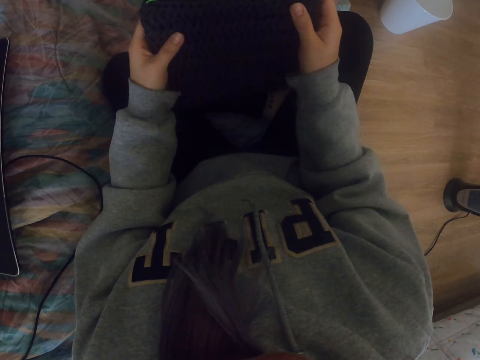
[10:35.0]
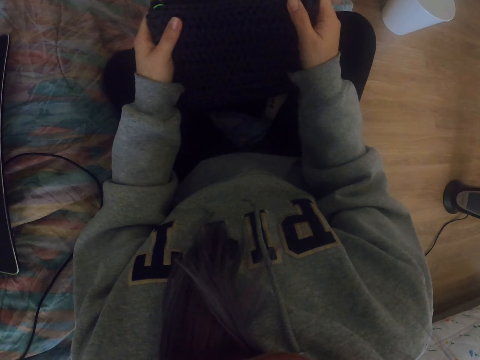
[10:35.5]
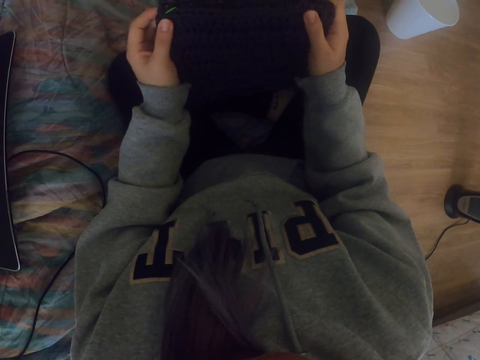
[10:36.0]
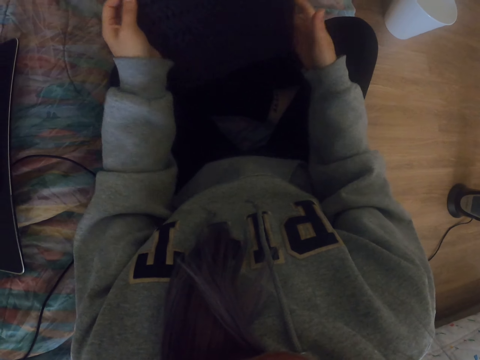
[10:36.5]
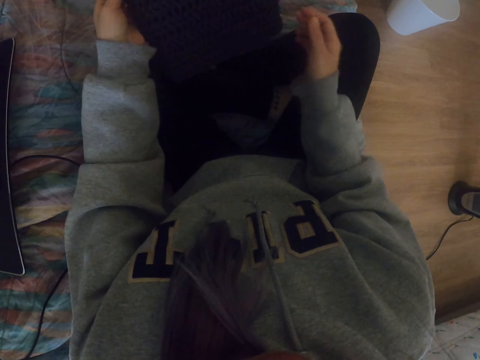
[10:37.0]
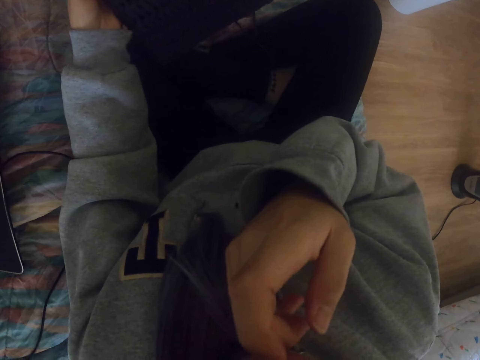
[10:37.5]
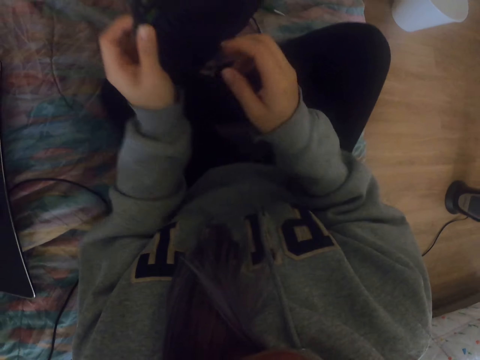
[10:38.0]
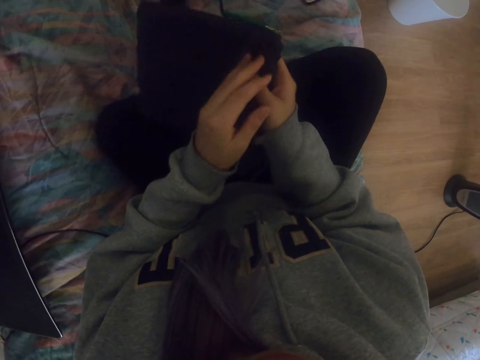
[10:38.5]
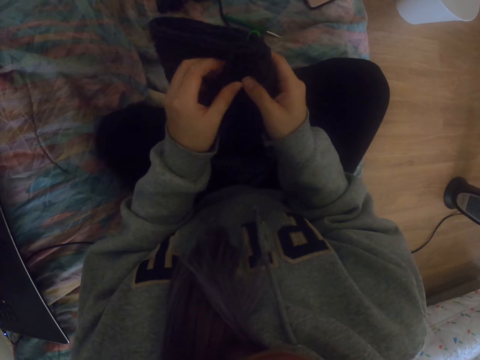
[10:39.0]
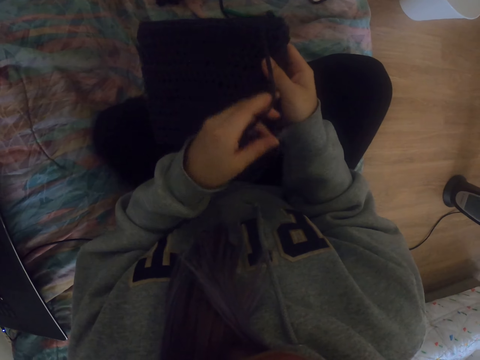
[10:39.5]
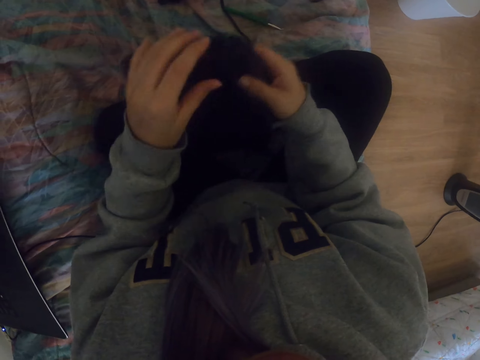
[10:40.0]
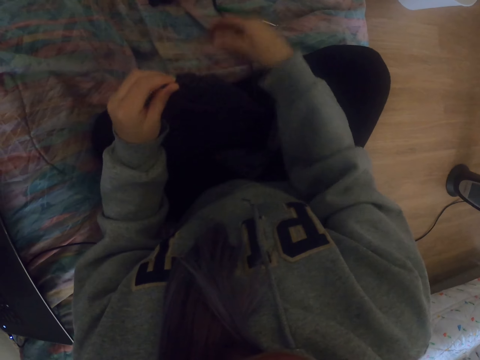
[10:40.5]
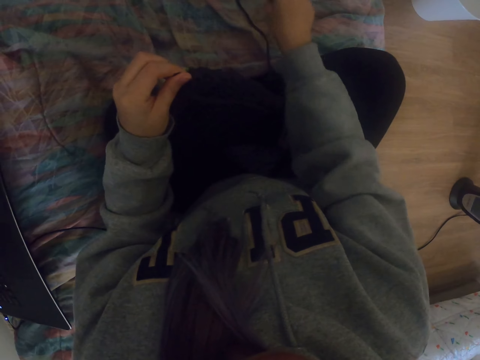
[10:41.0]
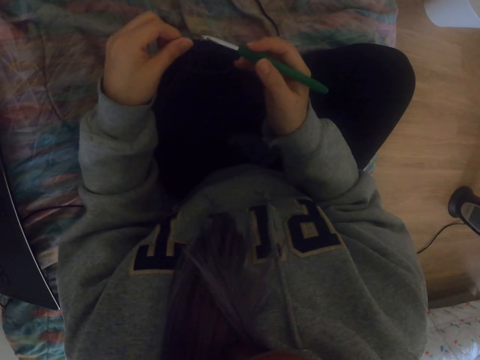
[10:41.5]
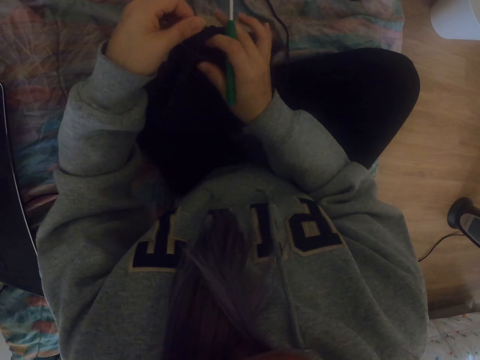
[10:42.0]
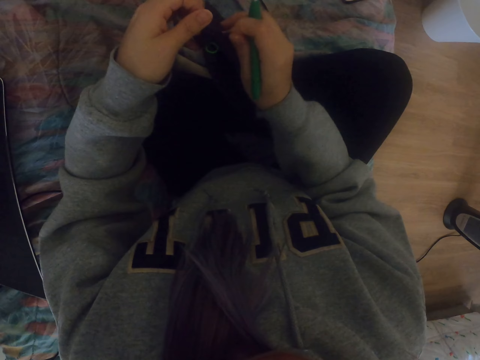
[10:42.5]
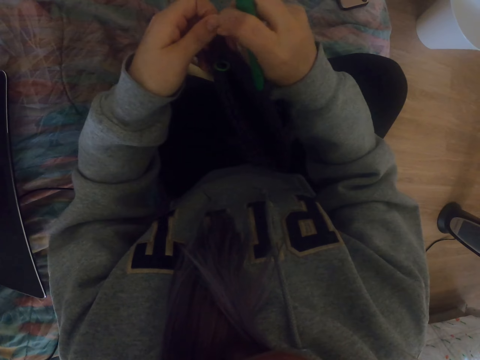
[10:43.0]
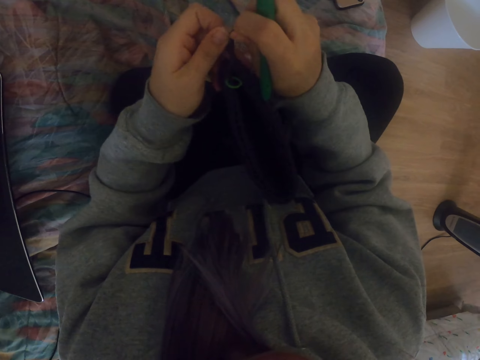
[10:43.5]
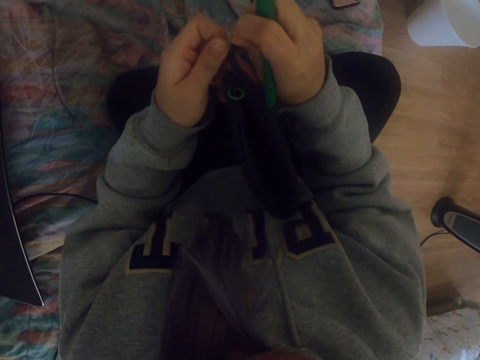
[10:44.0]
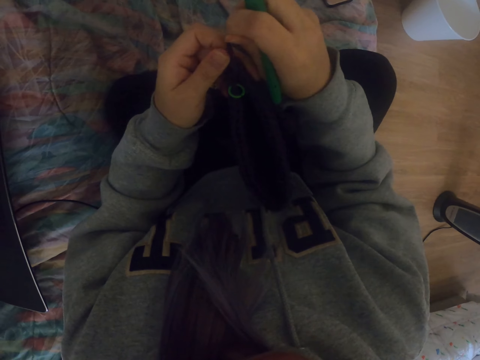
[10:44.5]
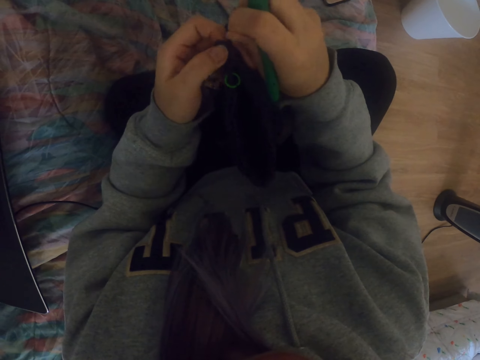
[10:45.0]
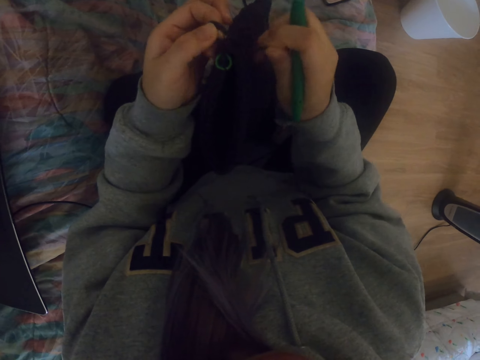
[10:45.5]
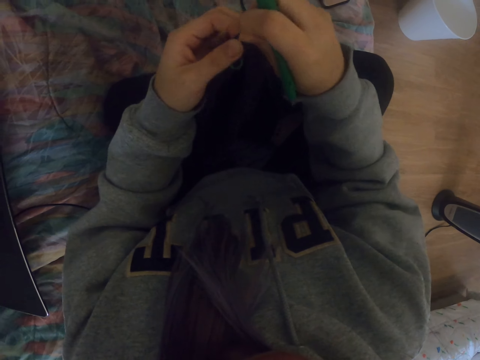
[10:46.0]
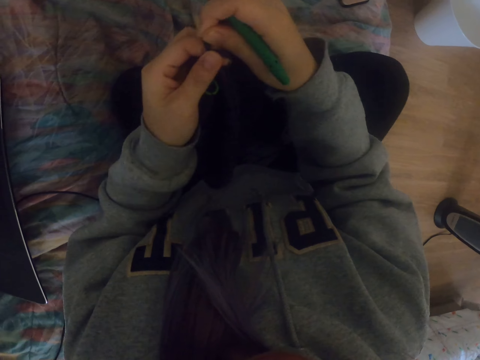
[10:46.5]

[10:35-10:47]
The camera wearer looks at the crochet. She touches her nose. She turns the fabric case on the hands. She adjusts a yarn on the fabric case. She takes a crochet hook. She adjusts the yarn on the crochet hook.

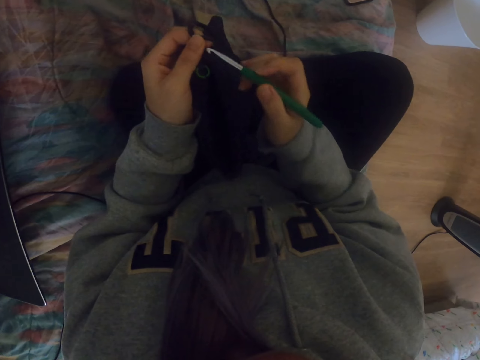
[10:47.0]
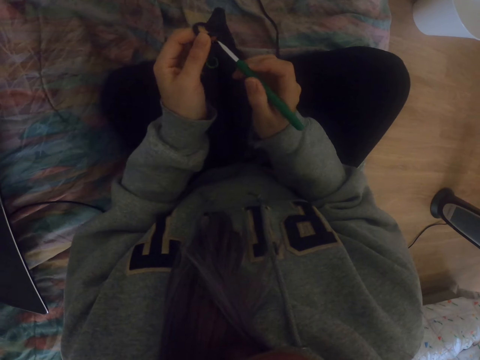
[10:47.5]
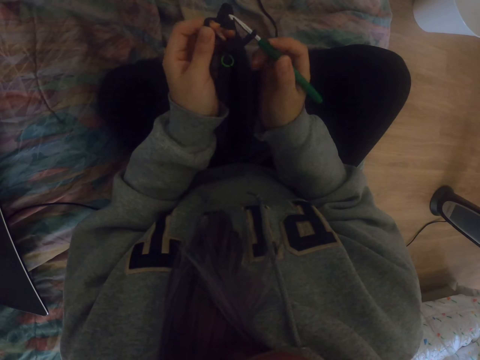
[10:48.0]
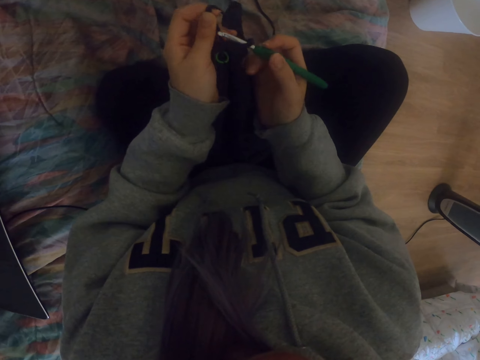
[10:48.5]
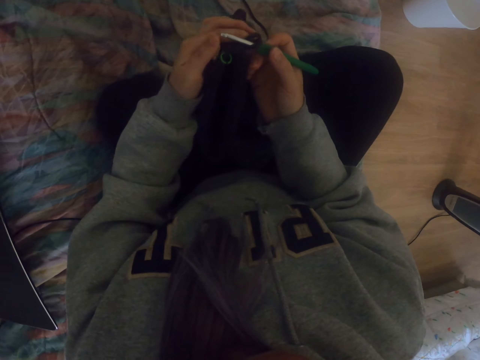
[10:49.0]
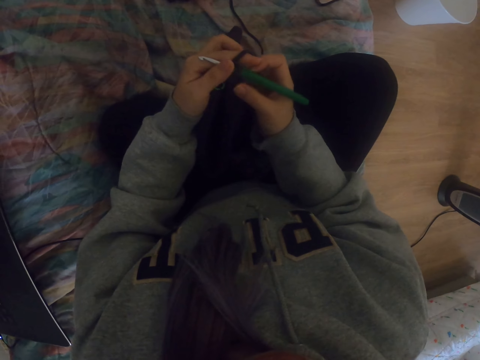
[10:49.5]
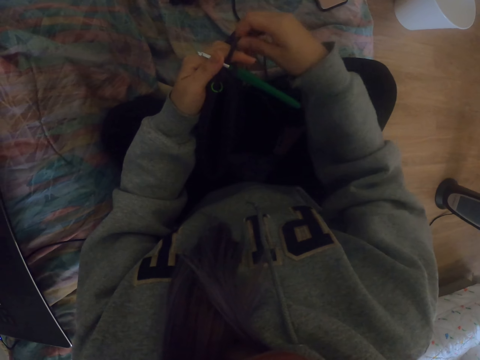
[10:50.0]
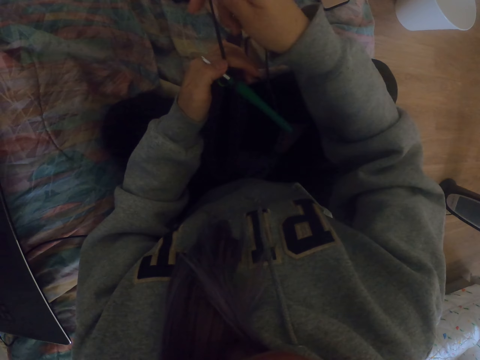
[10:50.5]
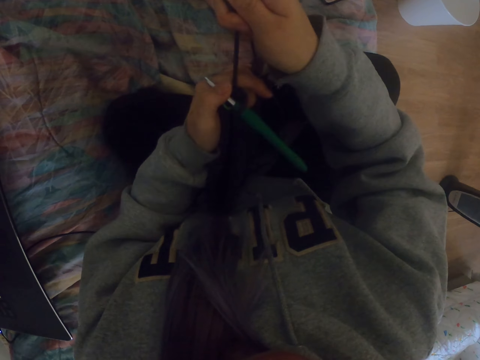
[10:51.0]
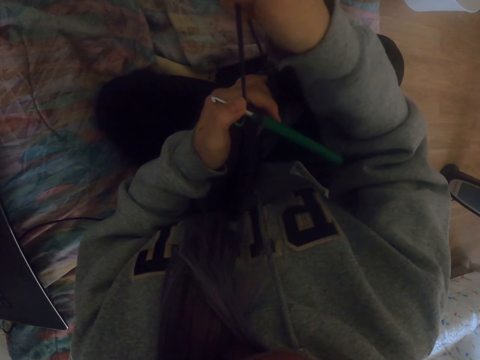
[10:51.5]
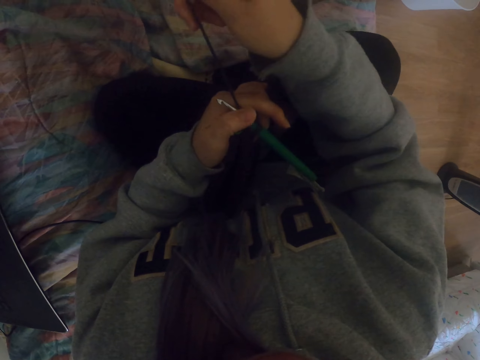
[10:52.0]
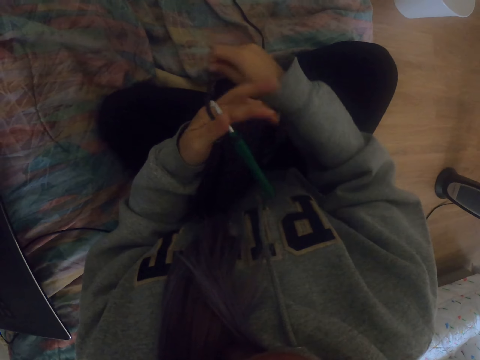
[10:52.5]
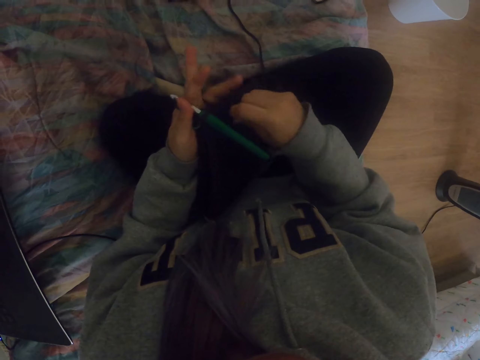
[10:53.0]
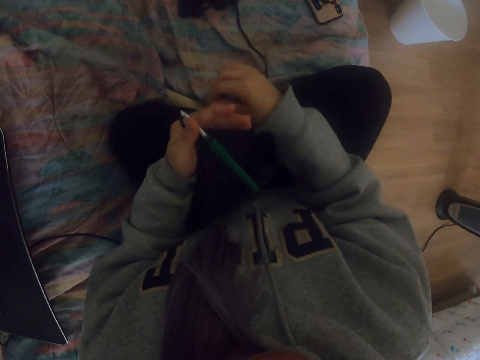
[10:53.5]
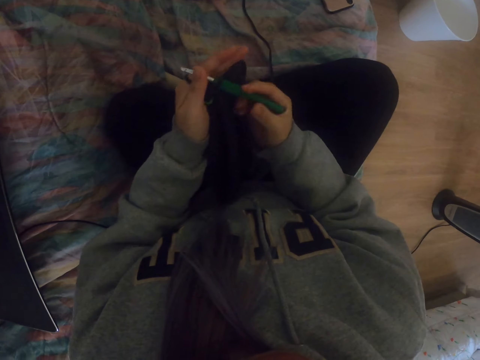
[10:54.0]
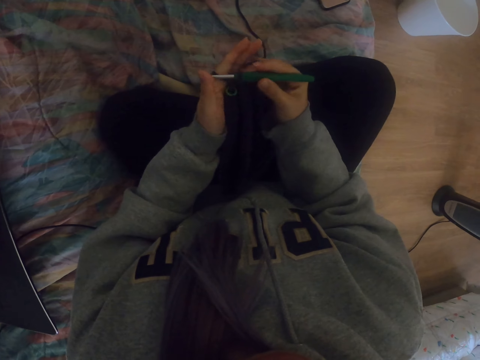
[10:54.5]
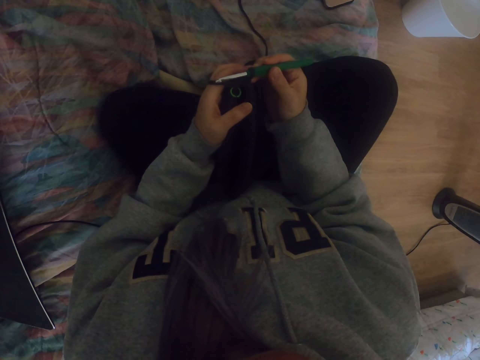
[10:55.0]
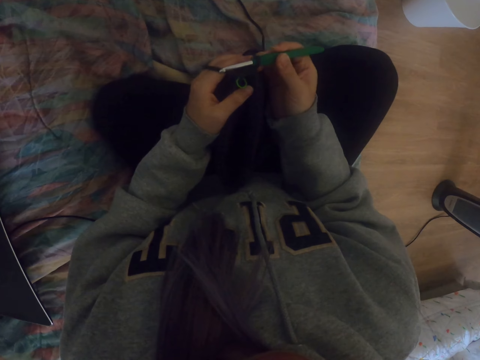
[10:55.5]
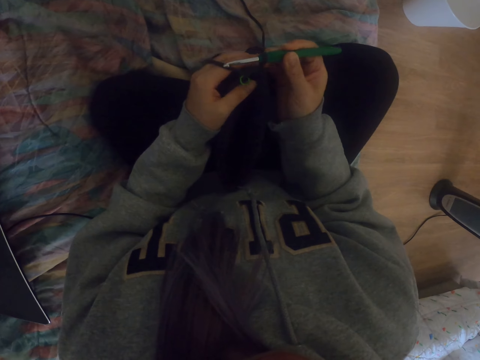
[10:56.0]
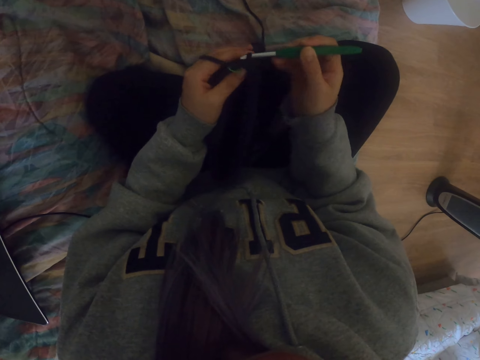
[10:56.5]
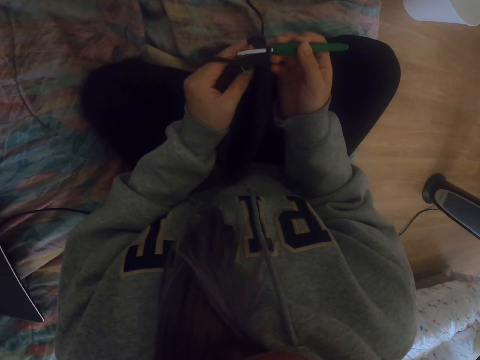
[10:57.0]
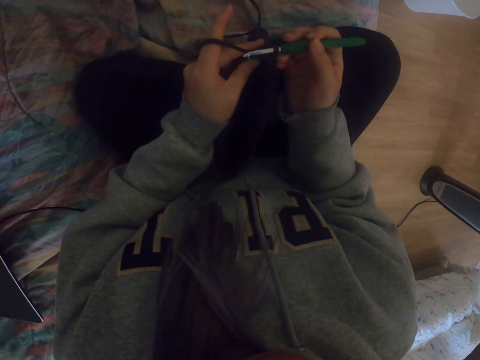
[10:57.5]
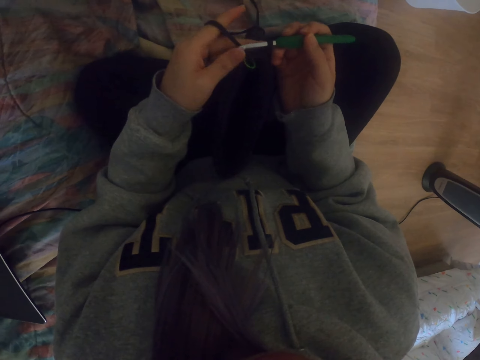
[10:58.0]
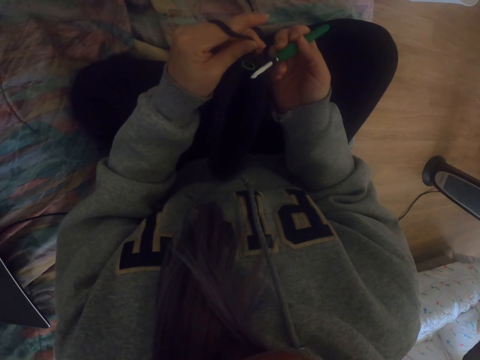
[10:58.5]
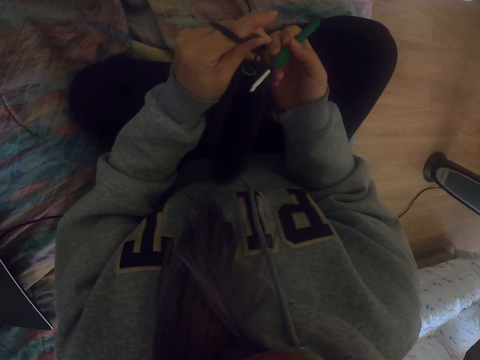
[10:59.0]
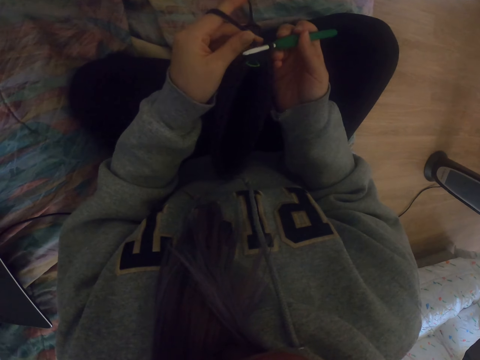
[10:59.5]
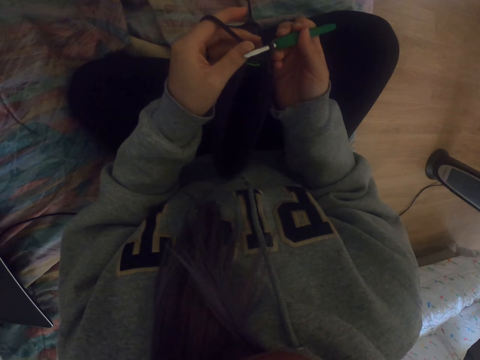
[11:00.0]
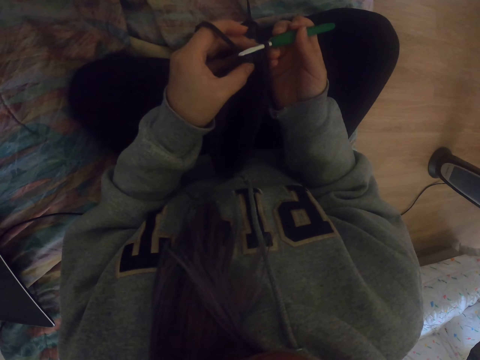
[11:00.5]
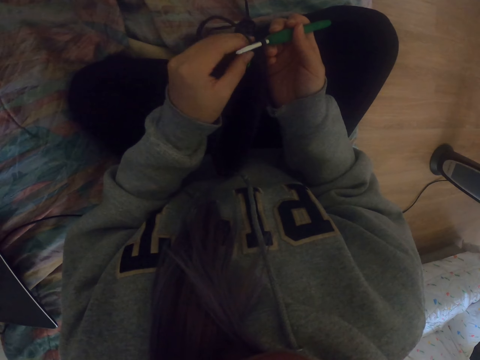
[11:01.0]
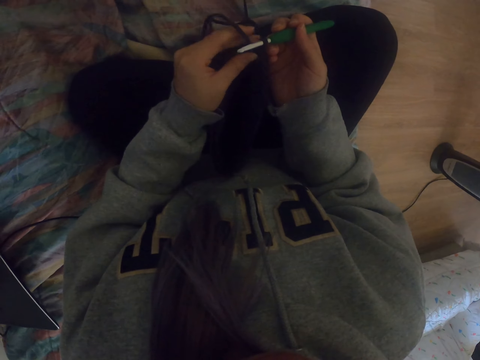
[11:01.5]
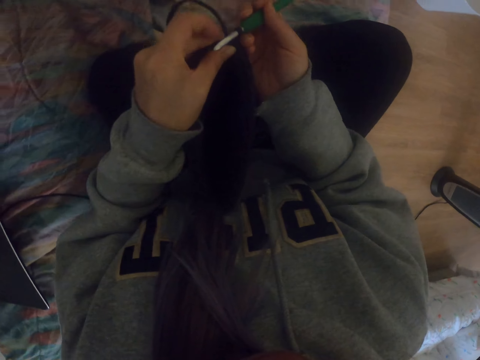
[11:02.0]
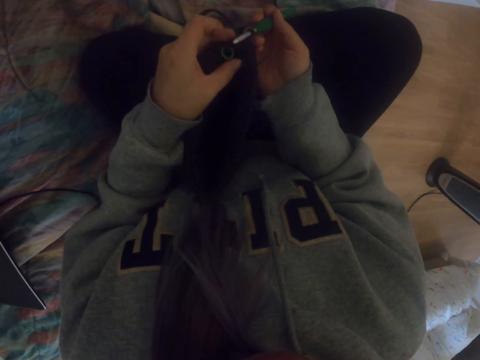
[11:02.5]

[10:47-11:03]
The camera wearer holds on to the crochet. She puts the crochet hook on the yarn. She knits a crochet with the crochet hook. She pulls the yarn. She rolls the yarn on her hand. She takes the crochet hook. She looks at the crochet hook.
